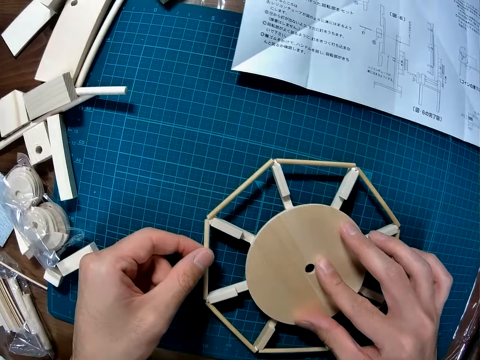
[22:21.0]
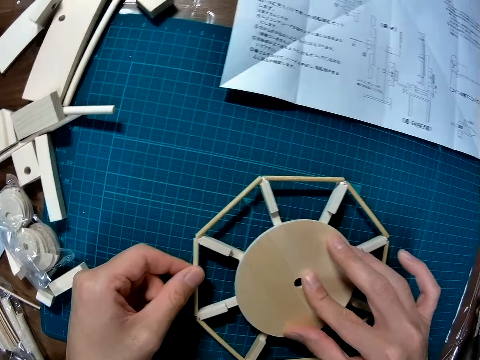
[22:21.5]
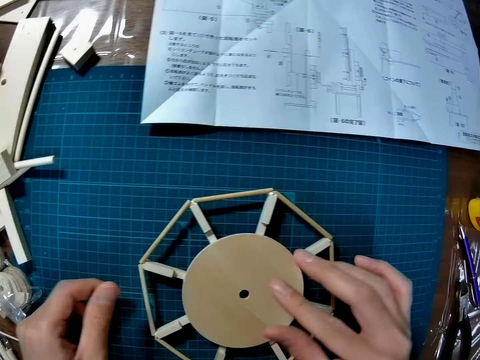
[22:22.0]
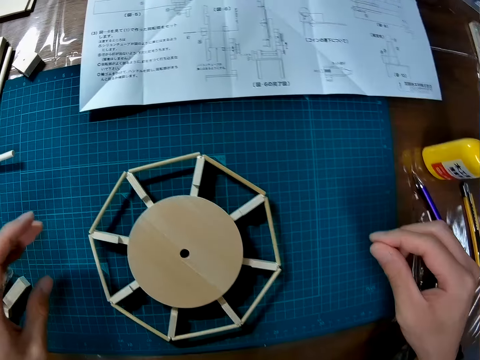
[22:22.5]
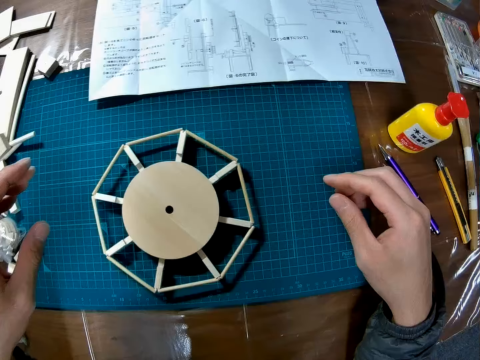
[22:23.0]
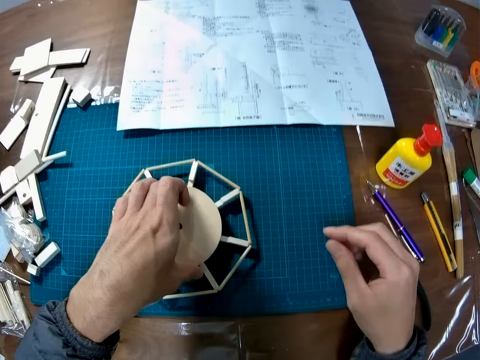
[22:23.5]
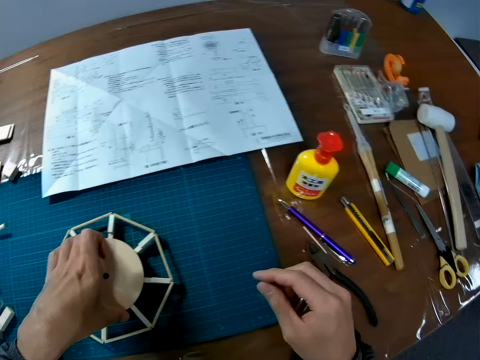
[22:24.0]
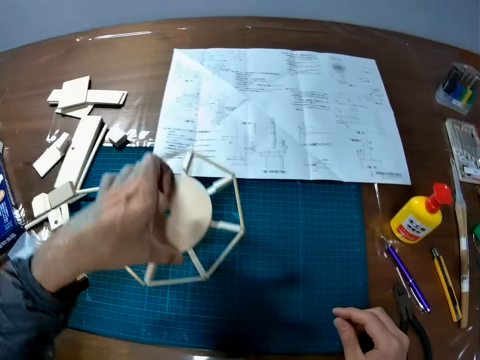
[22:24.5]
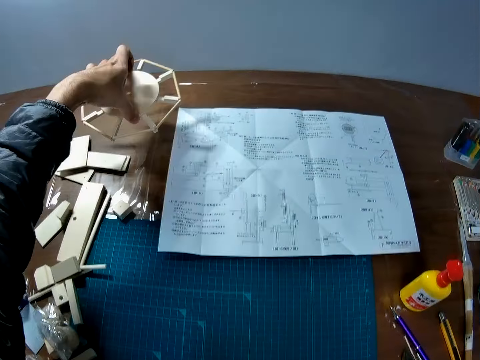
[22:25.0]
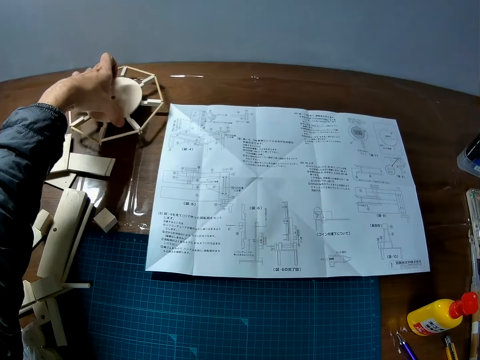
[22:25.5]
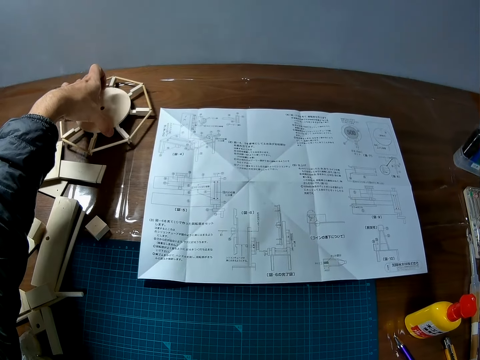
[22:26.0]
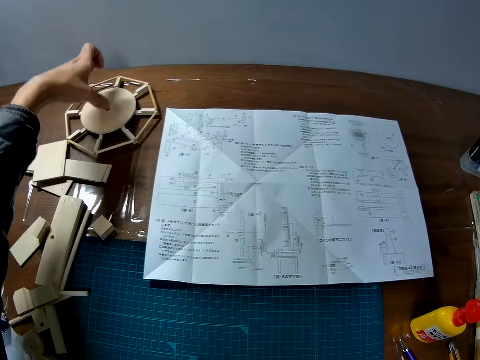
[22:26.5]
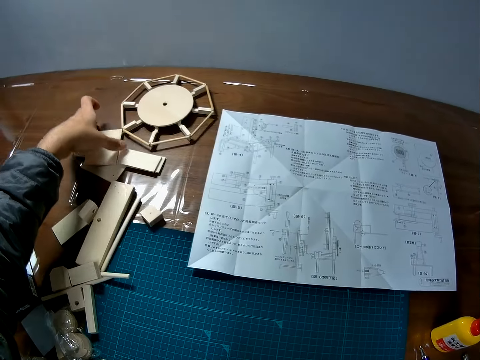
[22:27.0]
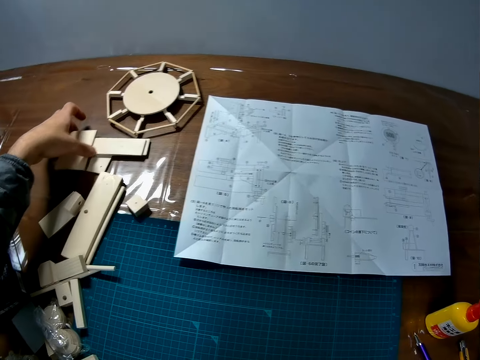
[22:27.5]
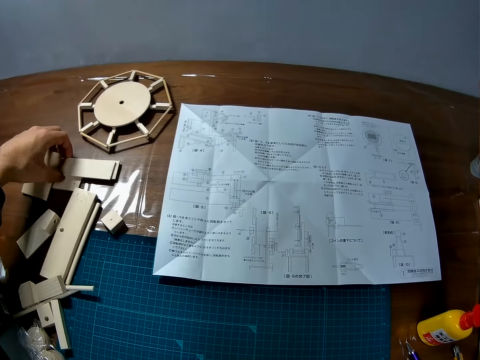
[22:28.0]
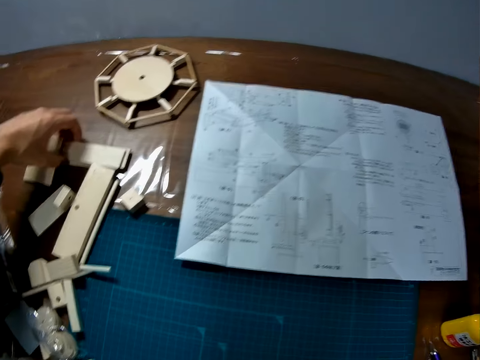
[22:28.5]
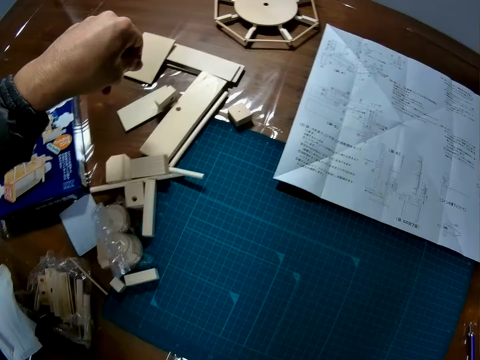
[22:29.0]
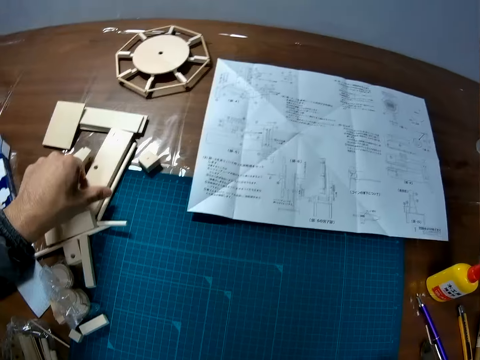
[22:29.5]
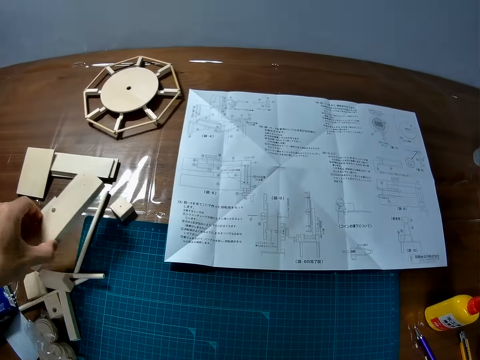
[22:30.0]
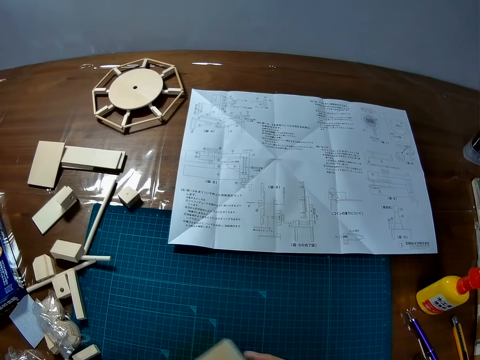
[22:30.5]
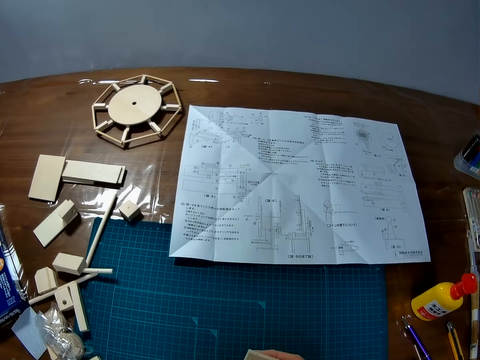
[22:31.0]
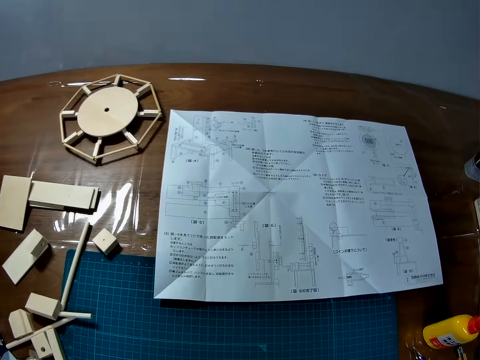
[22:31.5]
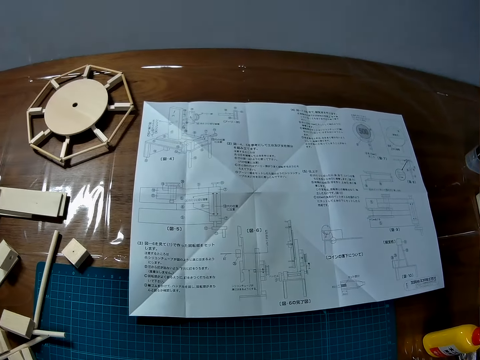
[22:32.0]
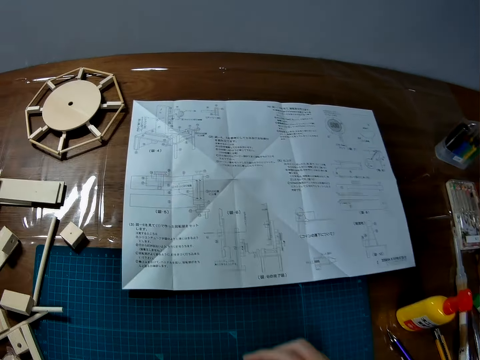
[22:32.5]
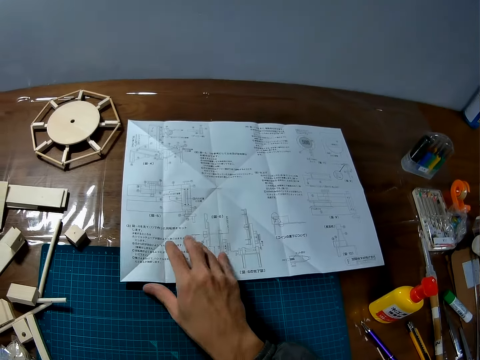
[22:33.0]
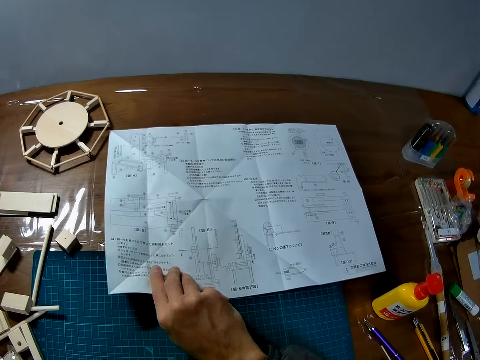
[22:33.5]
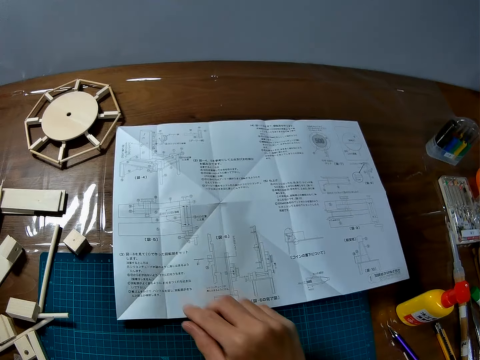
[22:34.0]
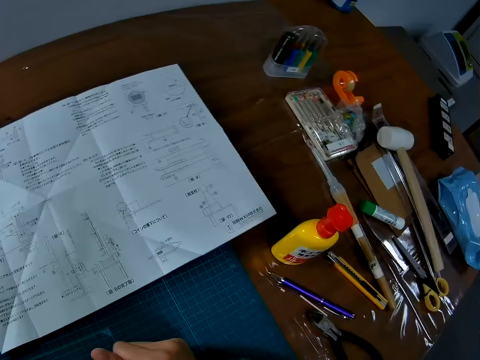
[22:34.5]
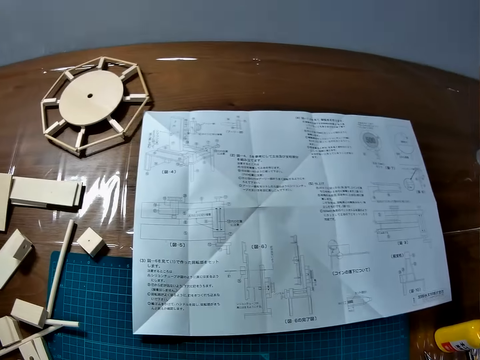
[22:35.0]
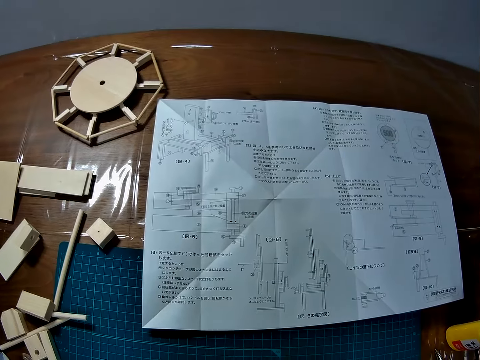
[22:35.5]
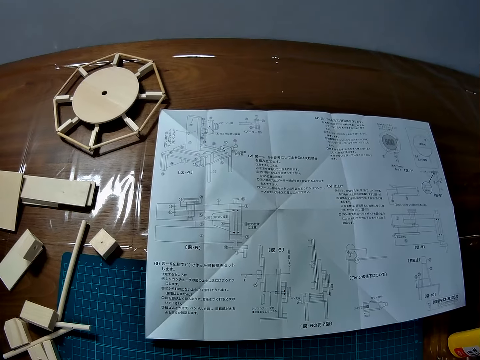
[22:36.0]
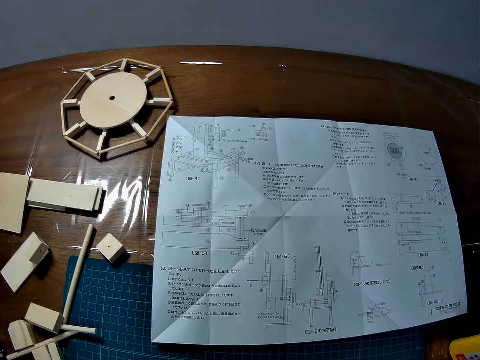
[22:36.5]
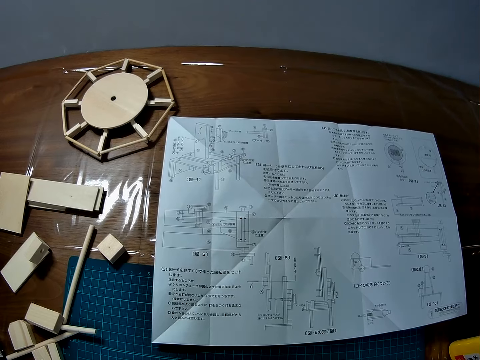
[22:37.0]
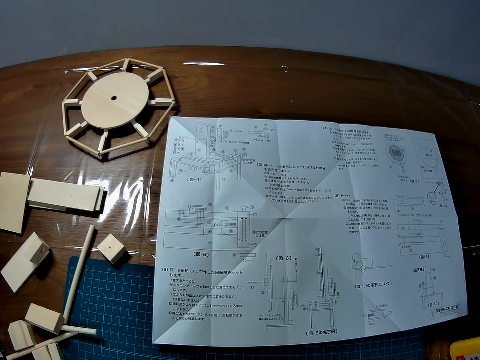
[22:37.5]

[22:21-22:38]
The camera wearer picks up the model craft. They touch the model craft. They place the model craft on the table. They move the wooden assembly to a different part of the table. They move the craft materials. They pick up another wooden part. They adjust a sheet of paper on the table. They move the craft manual.

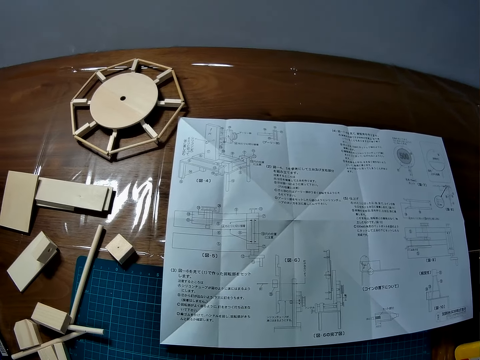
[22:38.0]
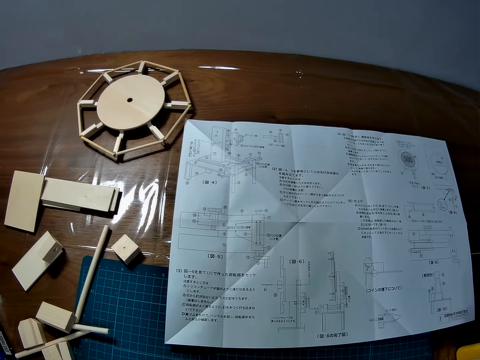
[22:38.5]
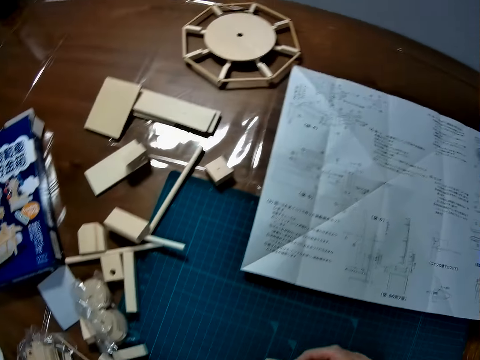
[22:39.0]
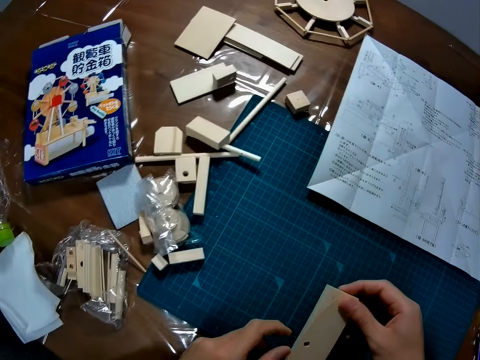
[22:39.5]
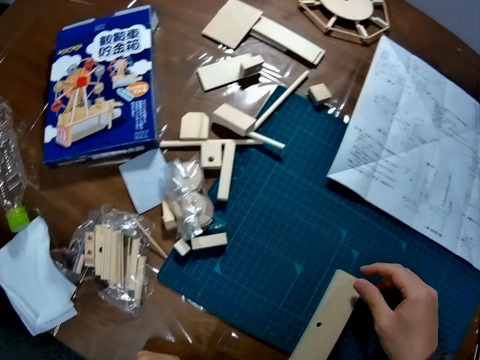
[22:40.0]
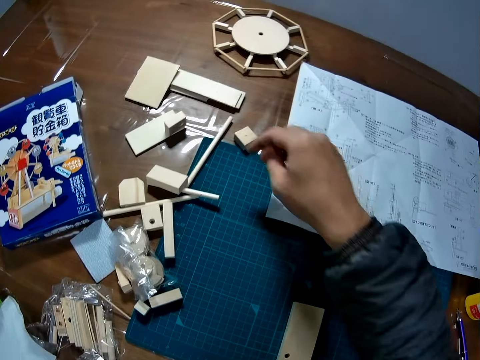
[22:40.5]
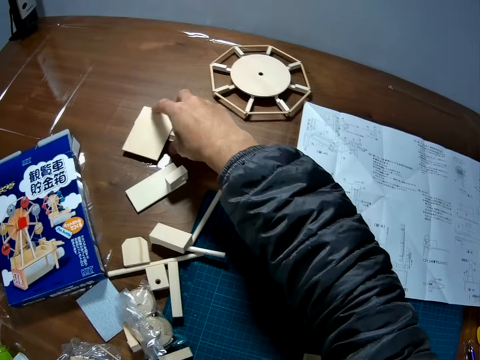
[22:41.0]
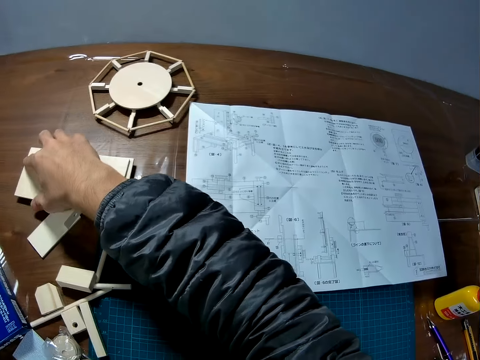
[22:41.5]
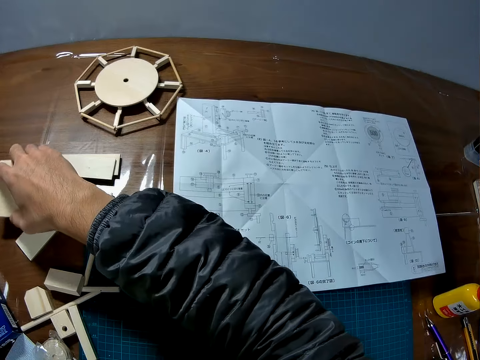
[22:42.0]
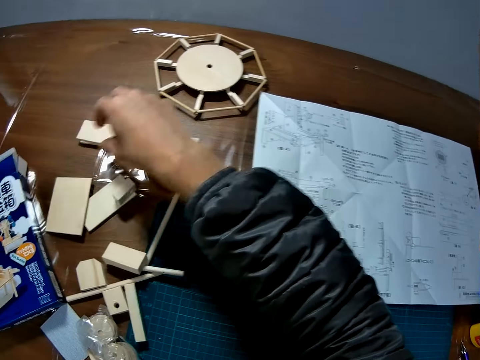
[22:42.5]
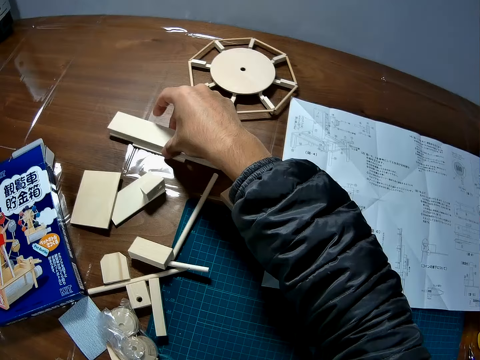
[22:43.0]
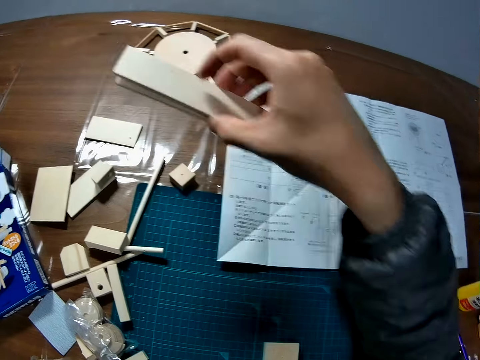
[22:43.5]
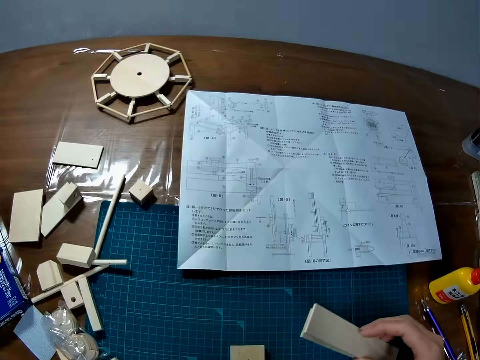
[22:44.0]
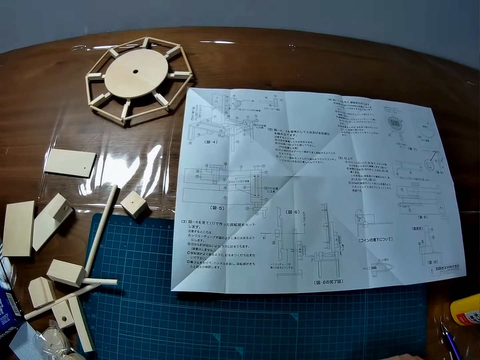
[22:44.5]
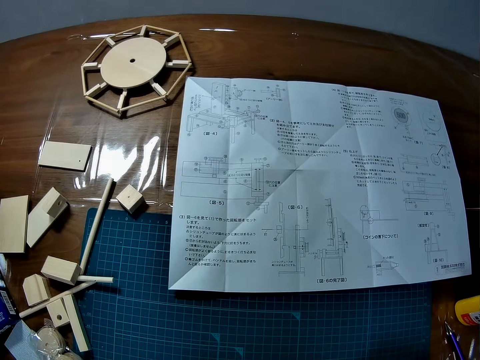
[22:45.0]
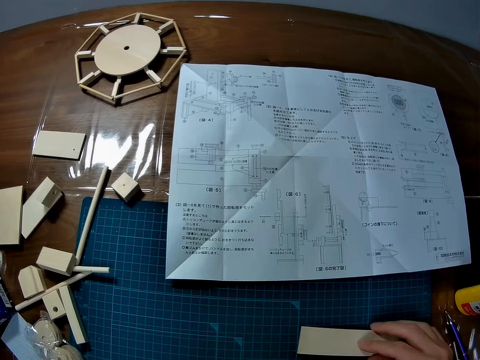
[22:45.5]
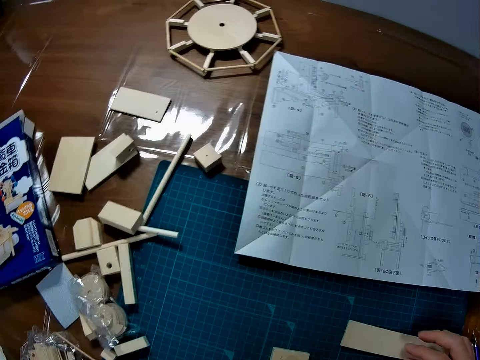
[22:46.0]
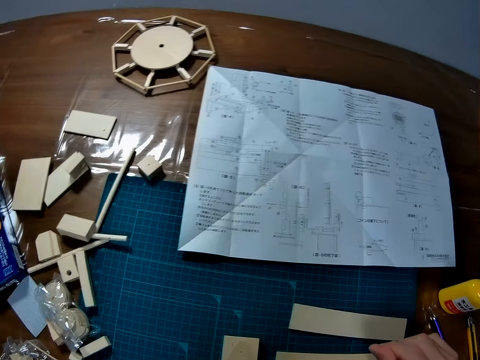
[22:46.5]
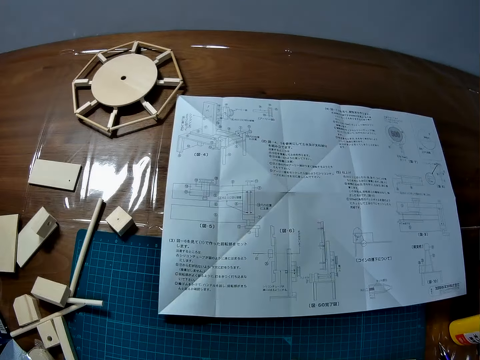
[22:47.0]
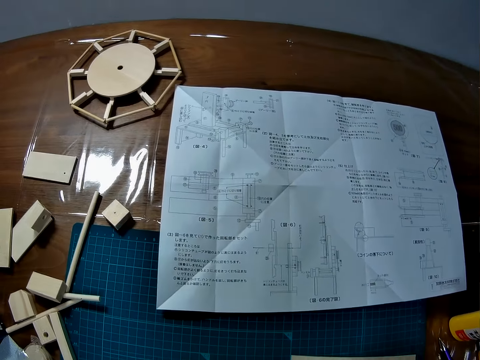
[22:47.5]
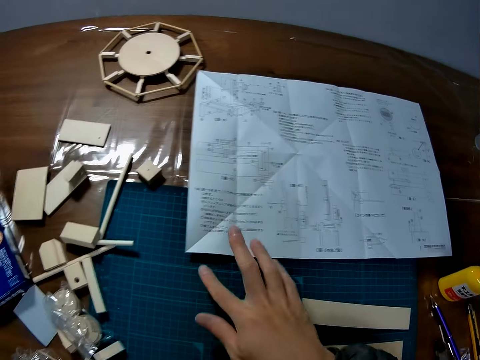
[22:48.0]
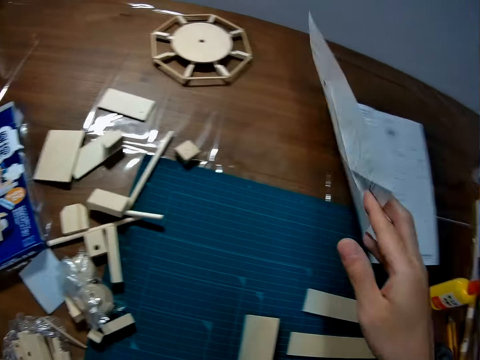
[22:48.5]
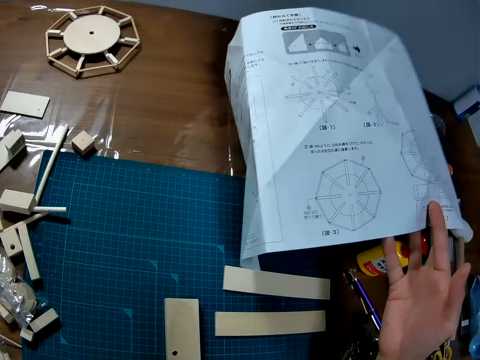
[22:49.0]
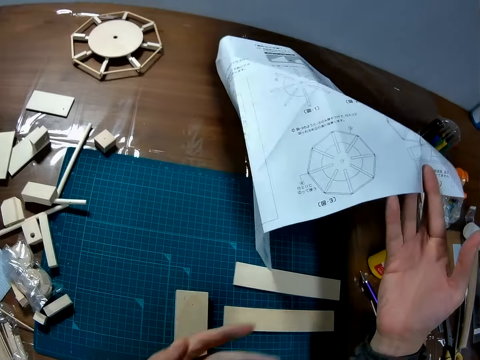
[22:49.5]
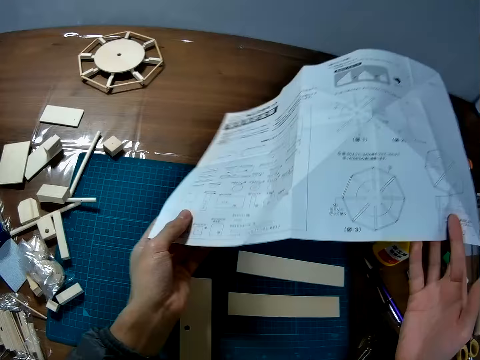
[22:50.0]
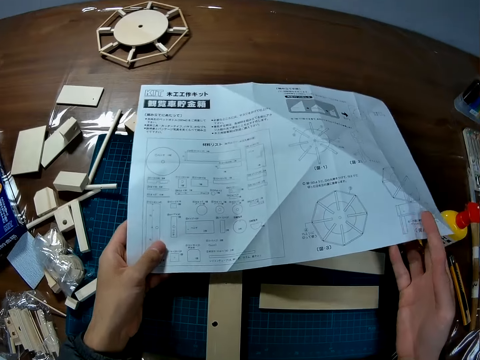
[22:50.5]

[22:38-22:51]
The camera wearer places craft material on the mat. They move the craft material. They drop the wooden part on the table. They pick up another wooden part on the table. They turn the instruction manual on its opposite side.
